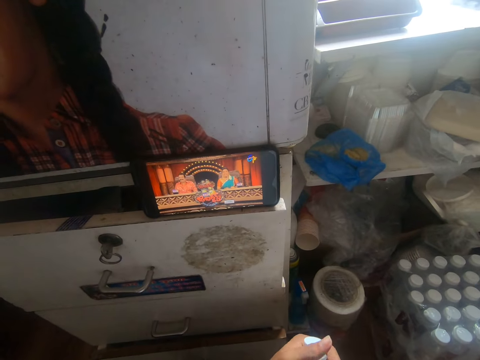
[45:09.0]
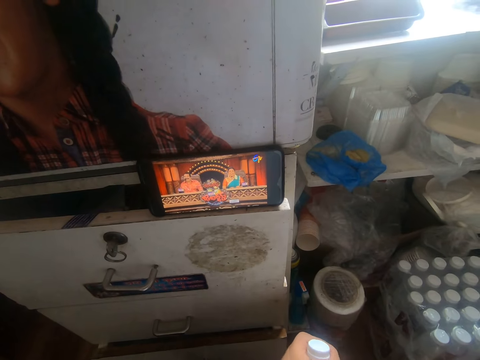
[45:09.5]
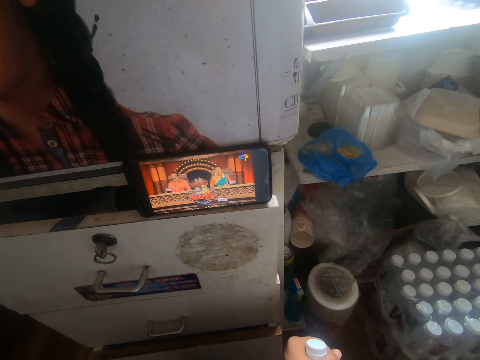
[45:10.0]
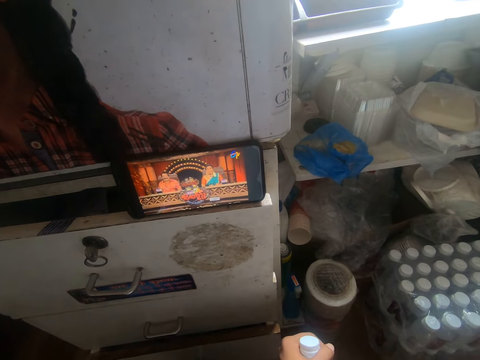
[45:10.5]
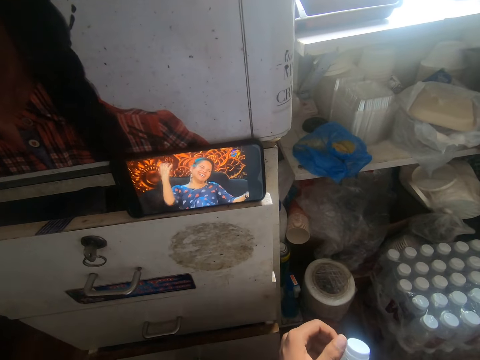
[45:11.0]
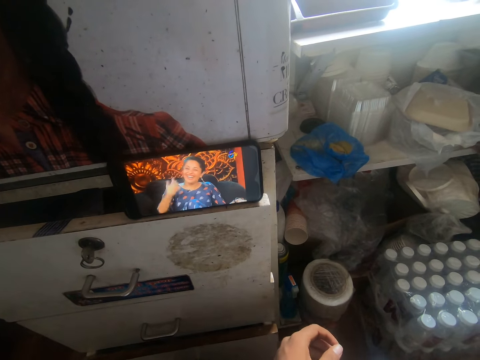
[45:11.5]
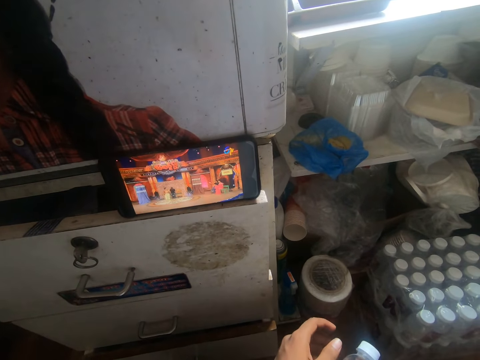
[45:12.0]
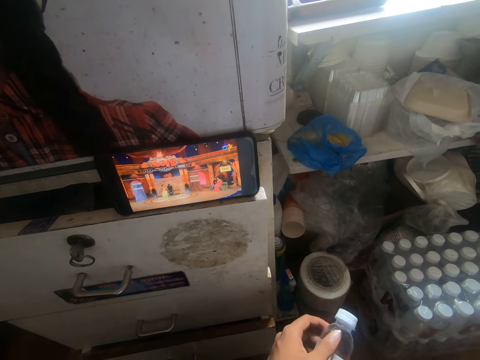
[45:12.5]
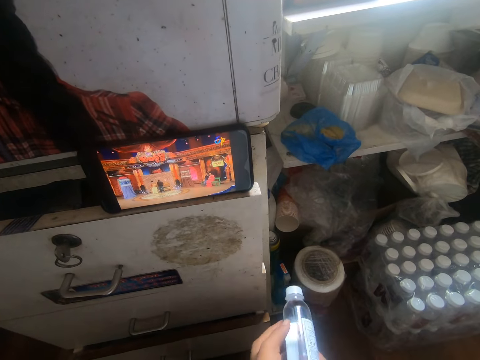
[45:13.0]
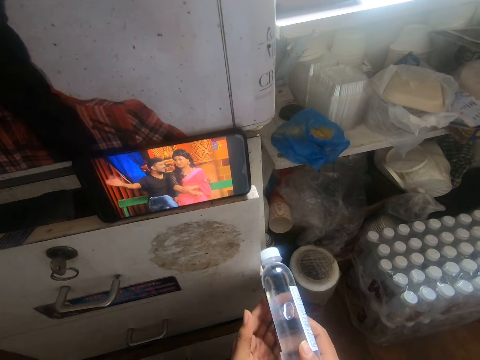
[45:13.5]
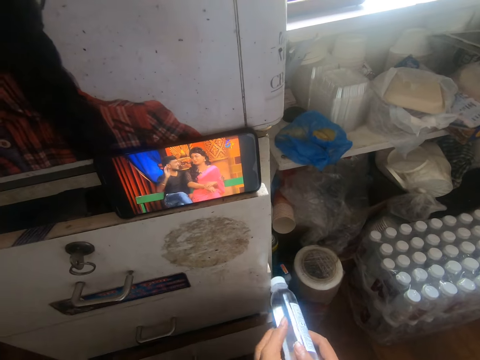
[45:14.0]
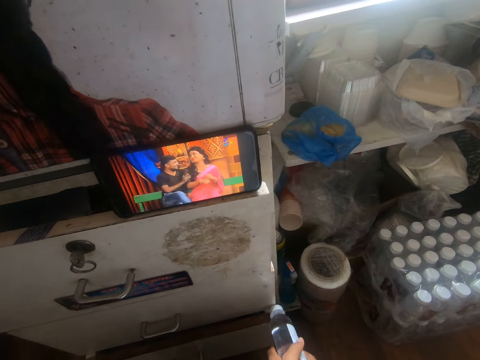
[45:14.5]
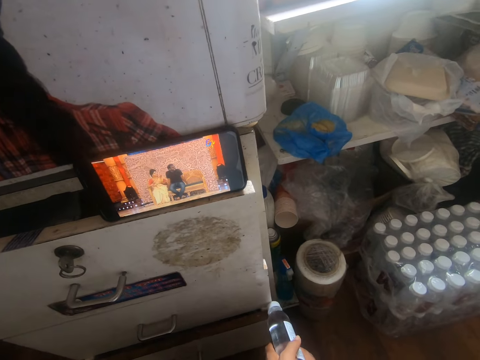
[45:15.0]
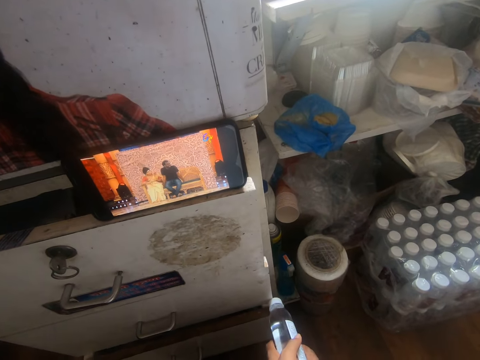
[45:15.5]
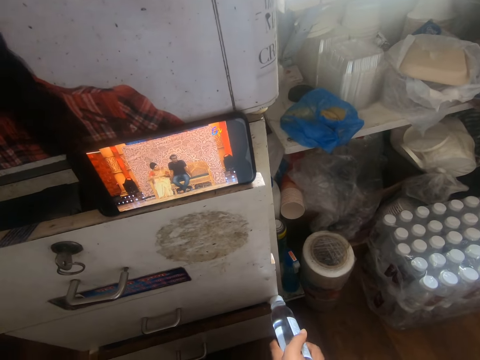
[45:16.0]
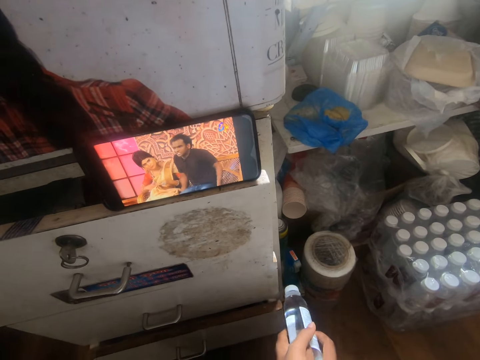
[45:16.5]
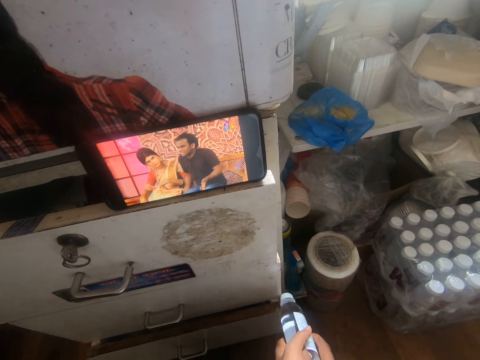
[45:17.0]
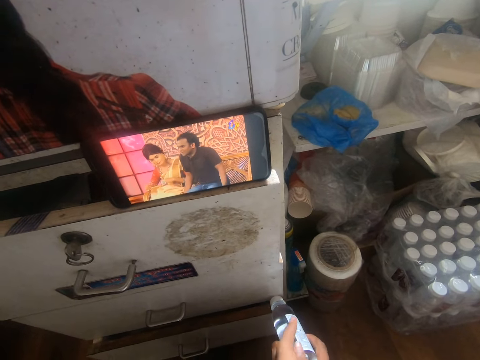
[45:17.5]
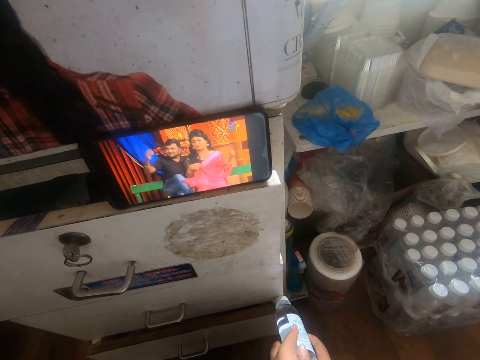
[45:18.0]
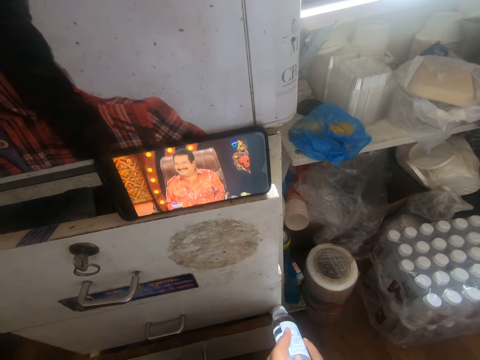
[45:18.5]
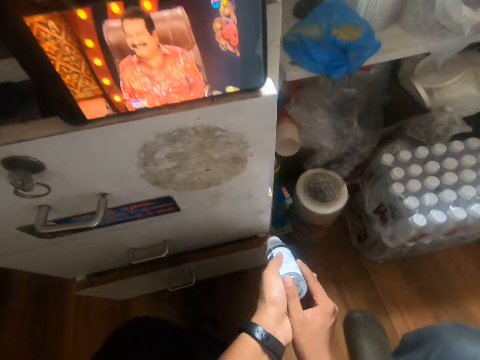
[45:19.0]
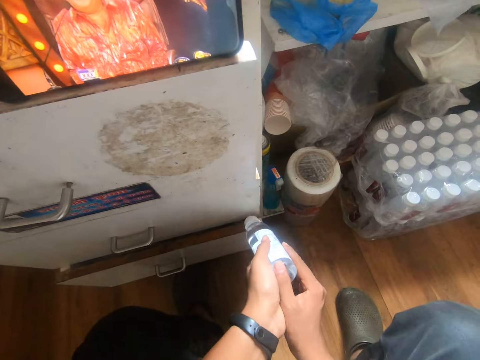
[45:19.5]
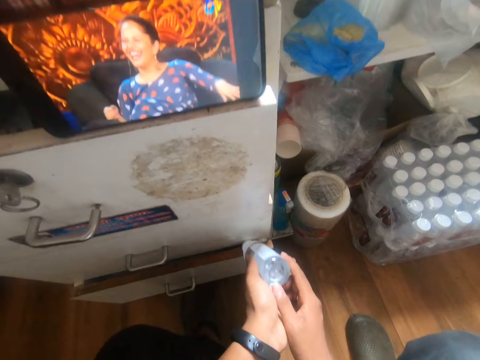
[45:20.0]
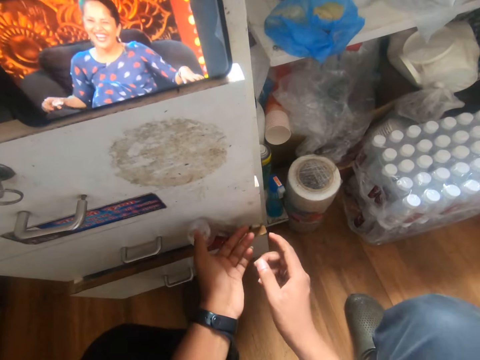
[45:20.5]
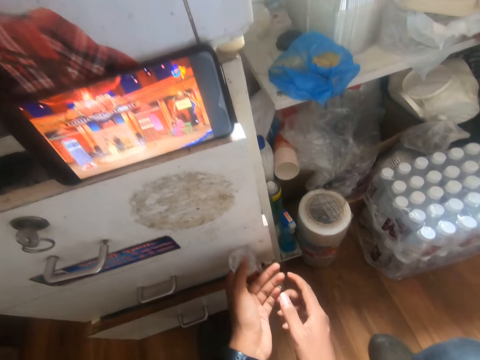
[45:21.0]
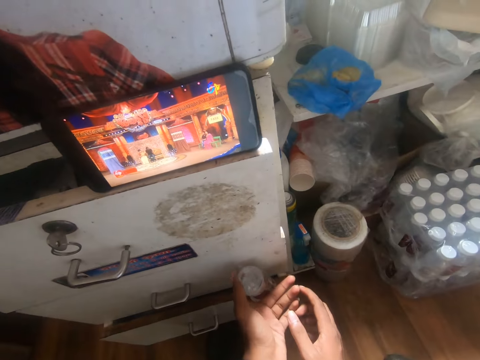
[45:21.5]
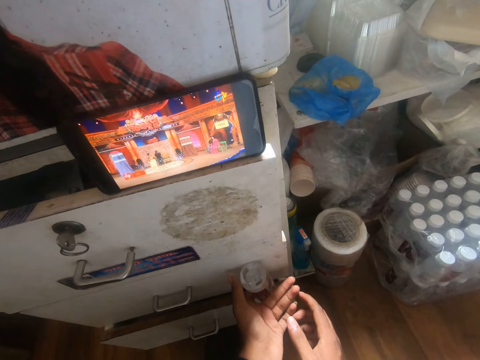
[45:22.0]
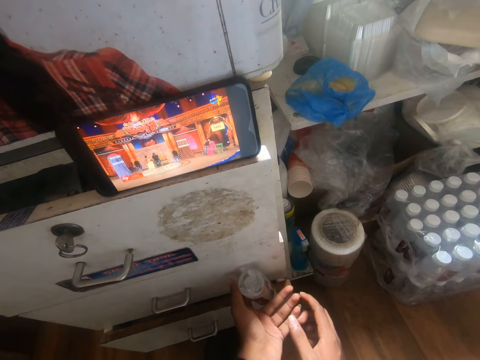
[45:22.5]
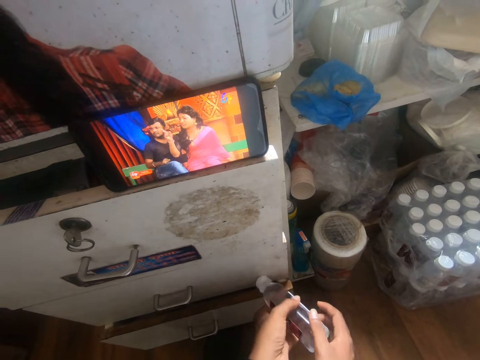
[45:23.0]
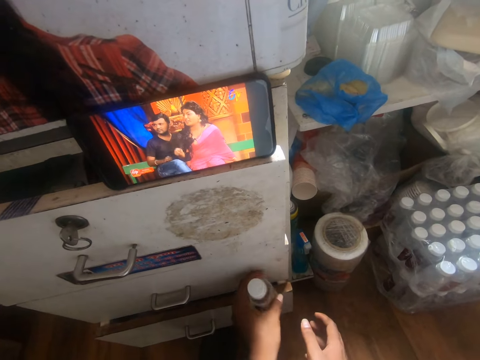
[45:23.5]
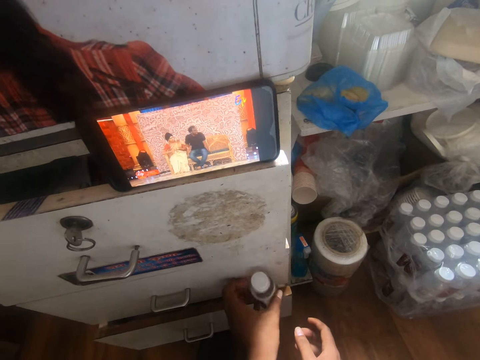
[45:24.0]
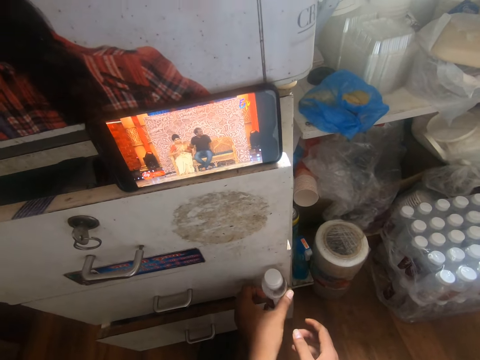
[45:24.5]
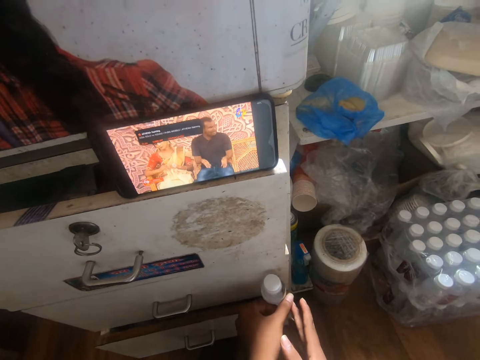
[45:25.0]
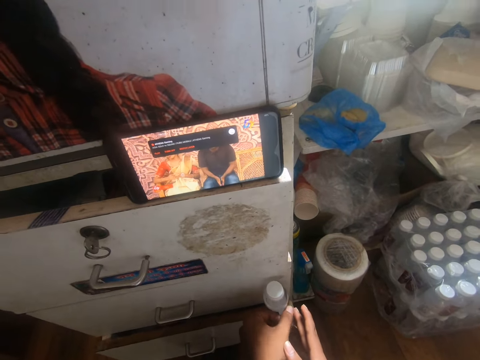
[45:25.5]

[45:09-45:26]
The camera wearer touches the drawer with the plastic bottle in both hands. He moves the bottle on the drawer. He drops the bottle of water on the cabinet drawer with his left hand.

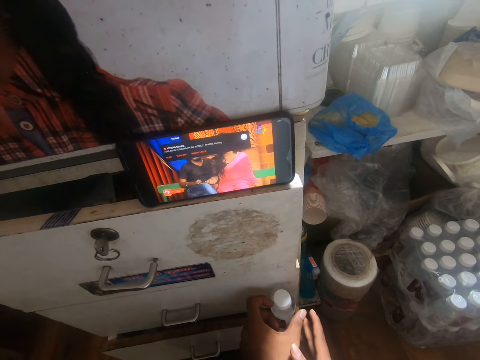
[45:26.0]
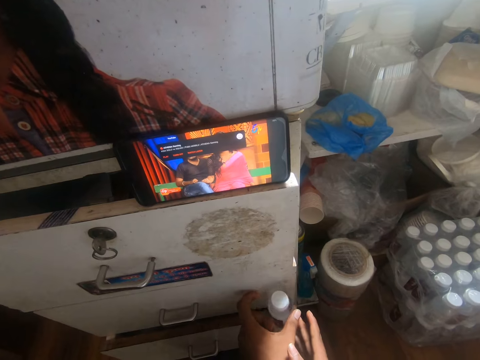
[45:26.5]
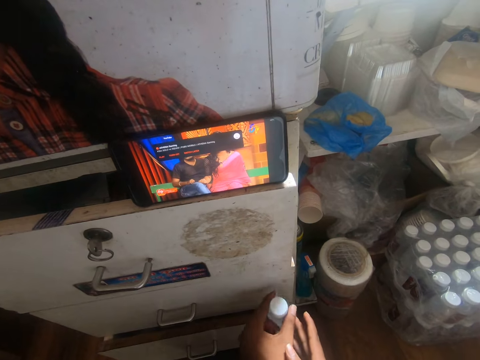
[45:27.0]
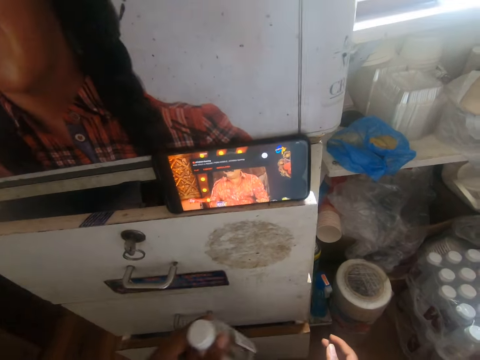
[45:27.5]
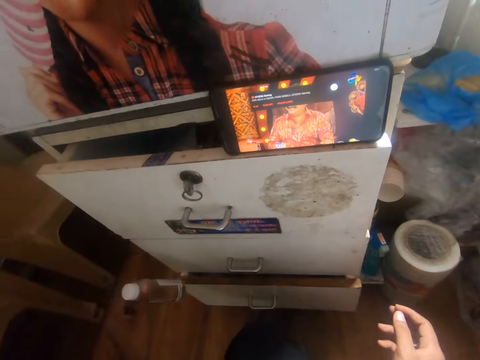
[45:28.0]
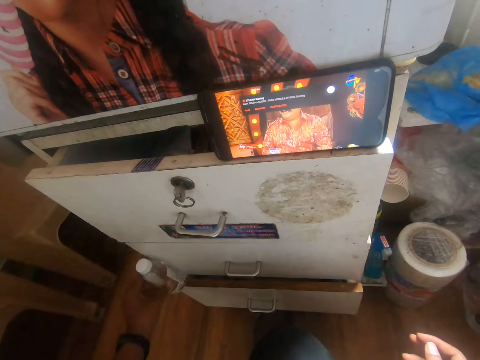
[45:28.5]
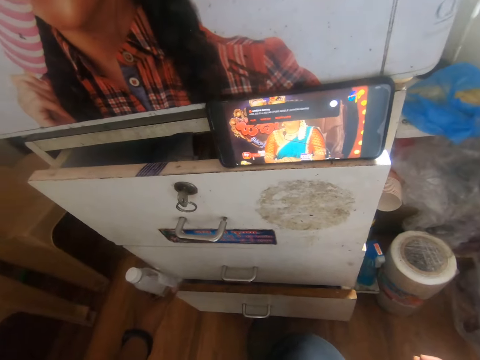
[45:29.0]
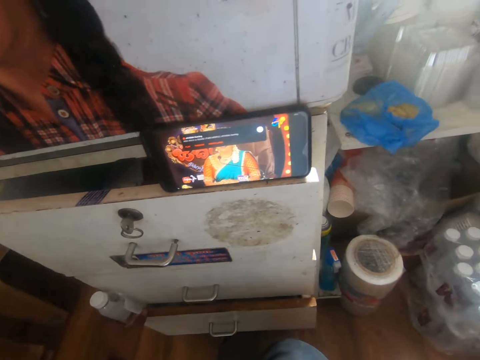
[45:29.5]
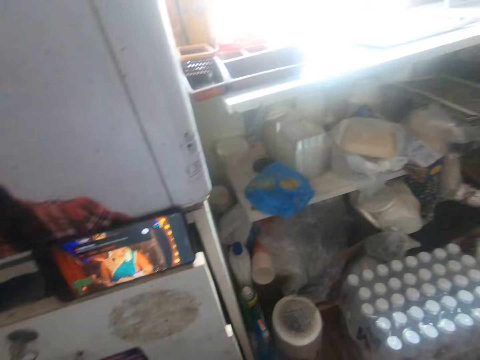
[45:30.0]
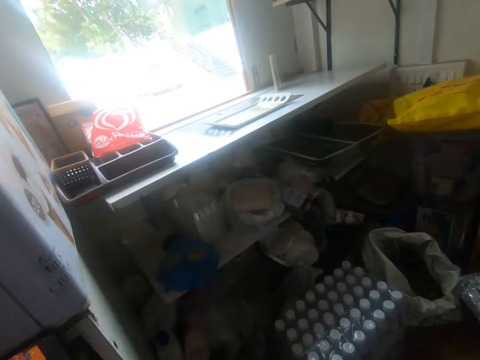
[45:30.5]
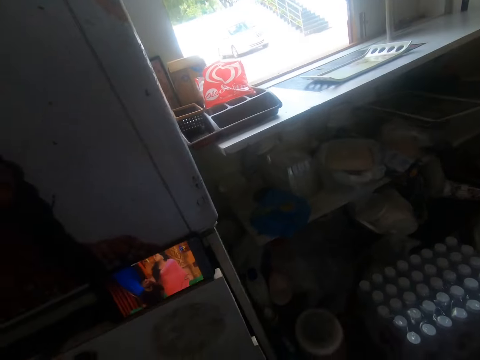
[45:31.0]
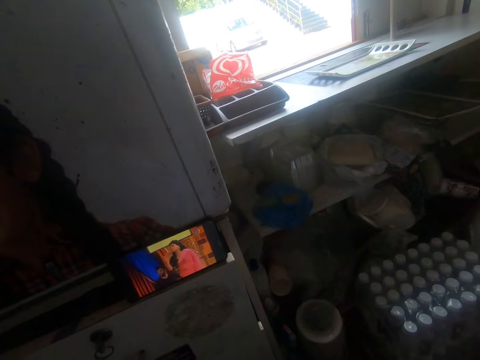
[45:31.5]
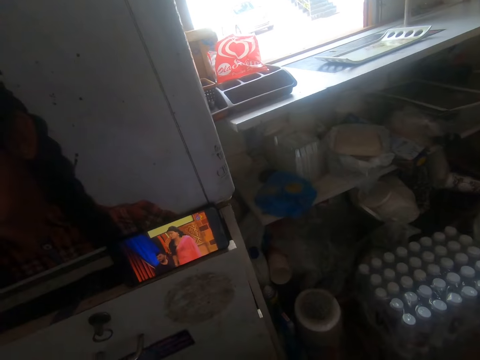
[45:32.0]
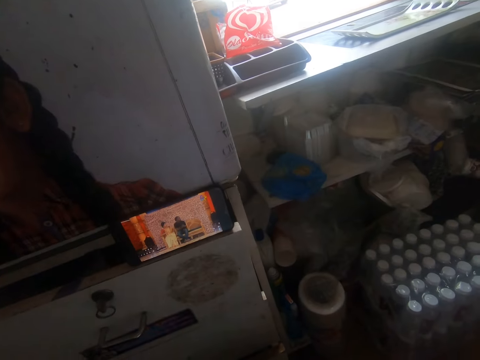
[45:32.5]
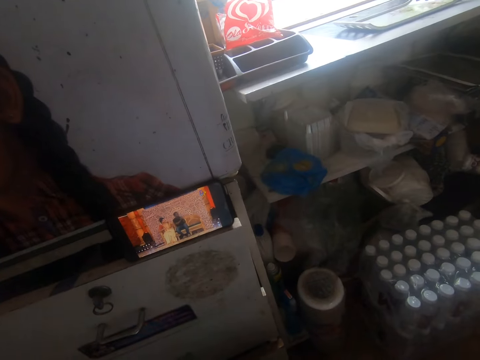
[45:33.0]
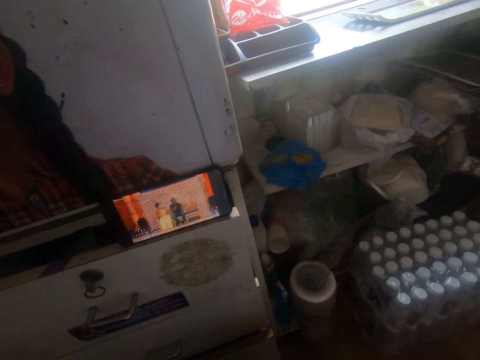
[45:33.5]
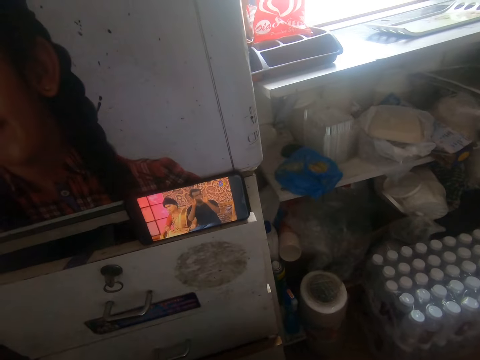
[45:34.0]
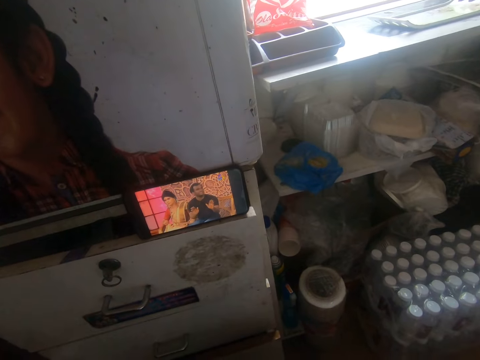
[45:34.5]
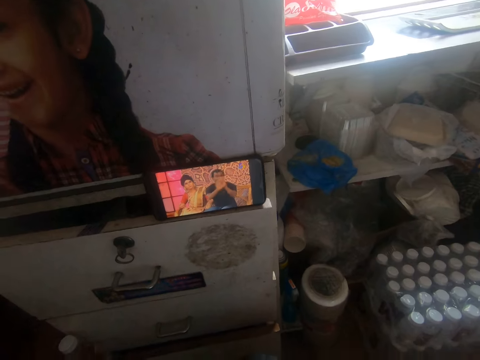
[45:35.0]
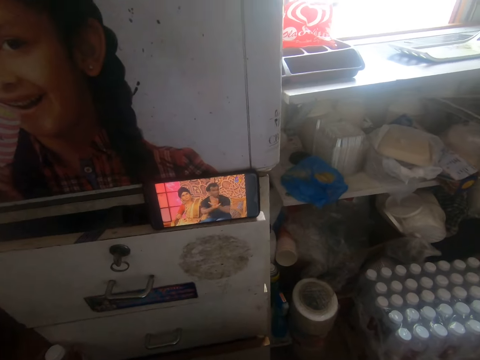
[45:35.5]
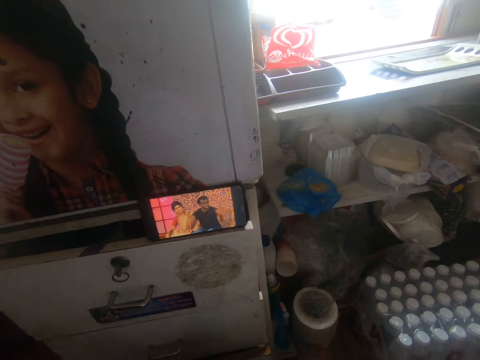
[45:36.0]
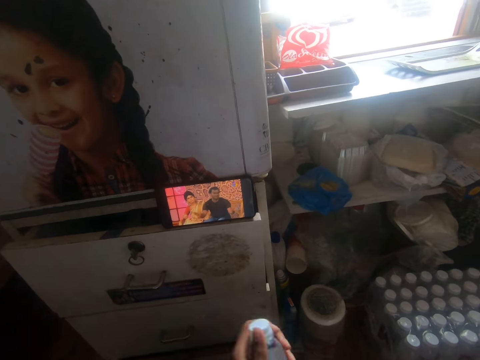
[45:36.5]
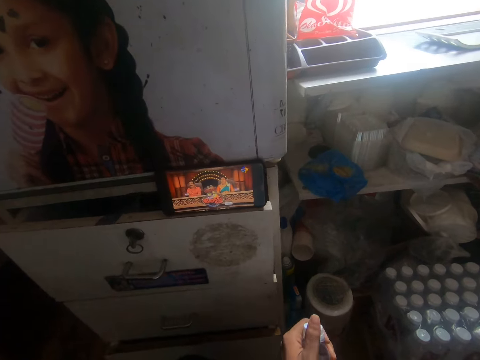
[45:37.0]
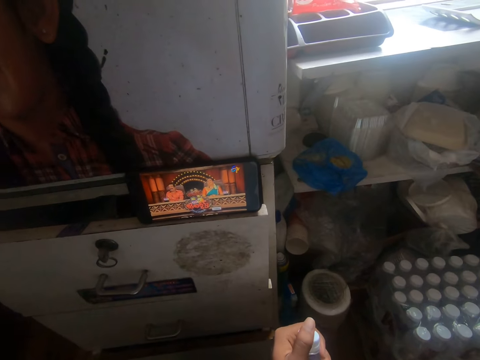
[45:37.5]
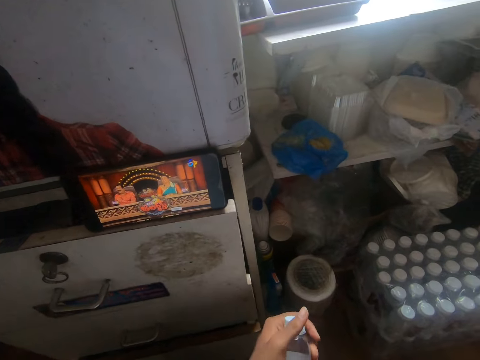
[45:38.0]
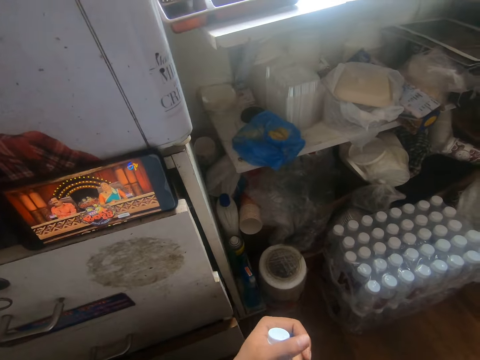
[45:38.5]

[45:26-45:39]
The camera wearer moves the bottle of water on the cabinet drawer with his left hand. He looks around. He moves the bottle.
